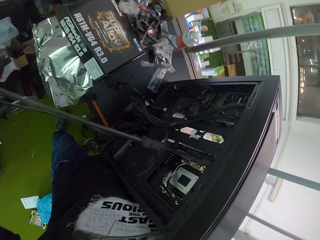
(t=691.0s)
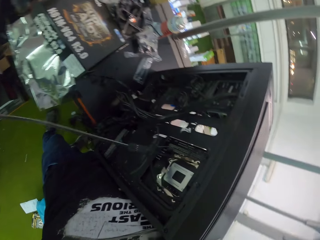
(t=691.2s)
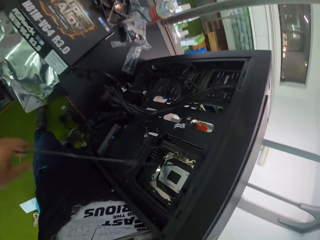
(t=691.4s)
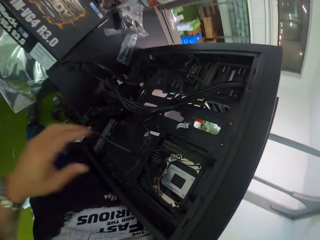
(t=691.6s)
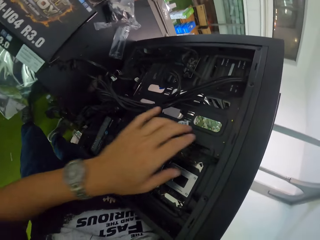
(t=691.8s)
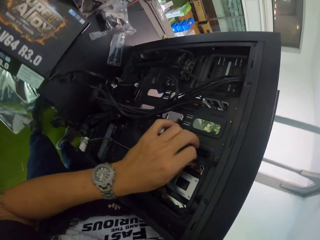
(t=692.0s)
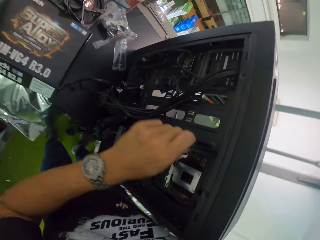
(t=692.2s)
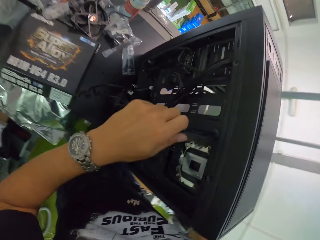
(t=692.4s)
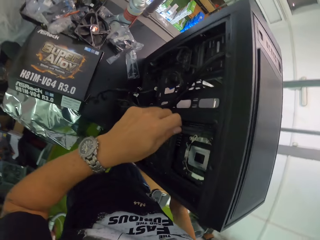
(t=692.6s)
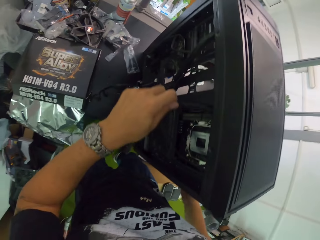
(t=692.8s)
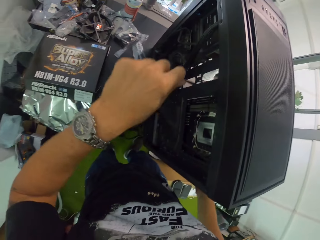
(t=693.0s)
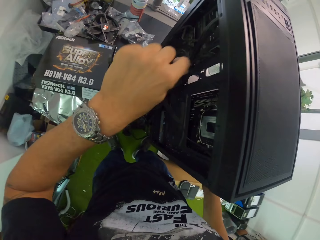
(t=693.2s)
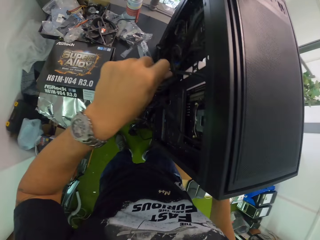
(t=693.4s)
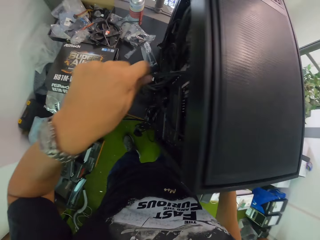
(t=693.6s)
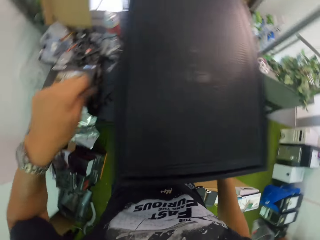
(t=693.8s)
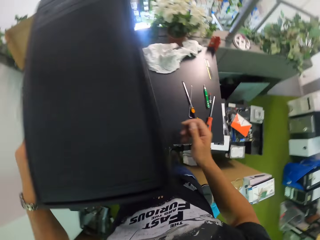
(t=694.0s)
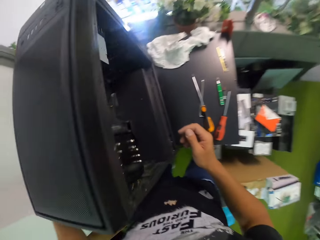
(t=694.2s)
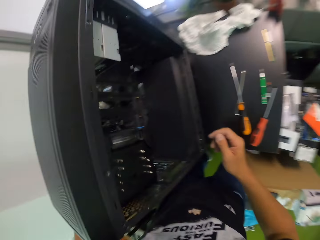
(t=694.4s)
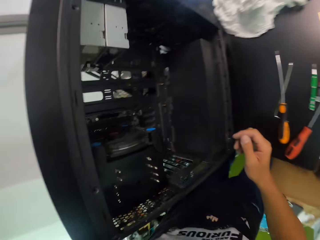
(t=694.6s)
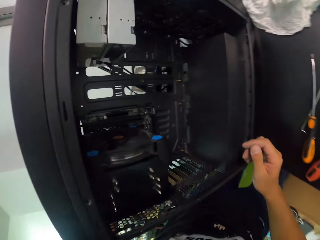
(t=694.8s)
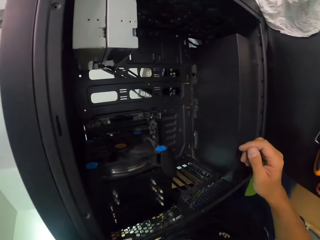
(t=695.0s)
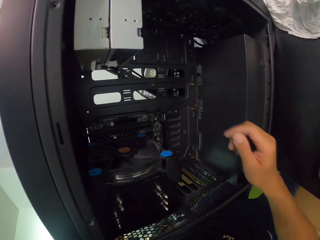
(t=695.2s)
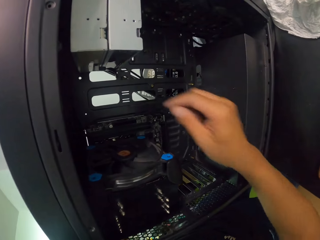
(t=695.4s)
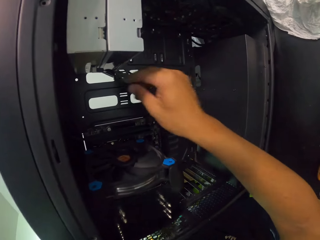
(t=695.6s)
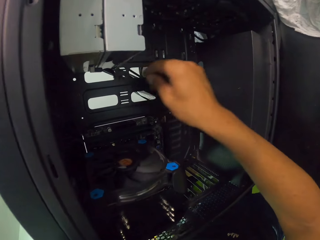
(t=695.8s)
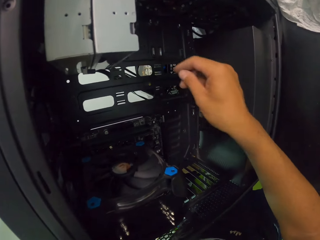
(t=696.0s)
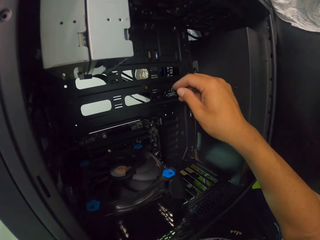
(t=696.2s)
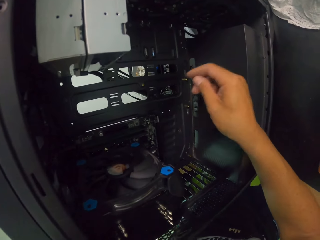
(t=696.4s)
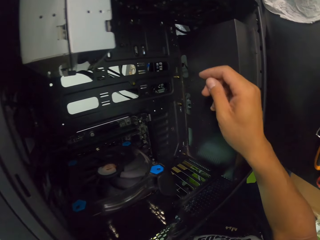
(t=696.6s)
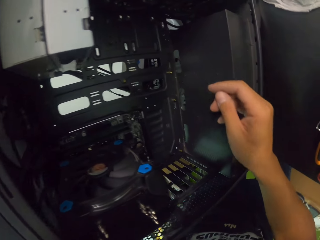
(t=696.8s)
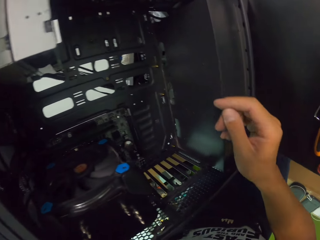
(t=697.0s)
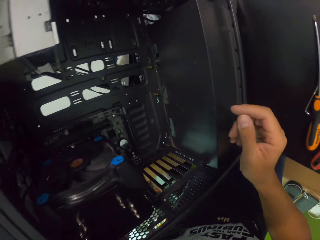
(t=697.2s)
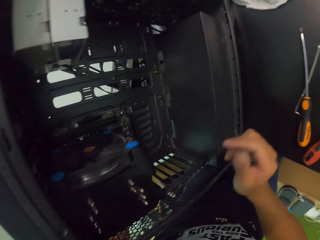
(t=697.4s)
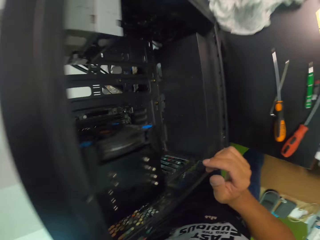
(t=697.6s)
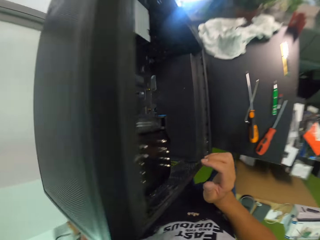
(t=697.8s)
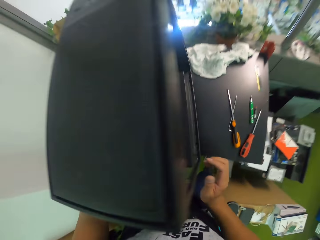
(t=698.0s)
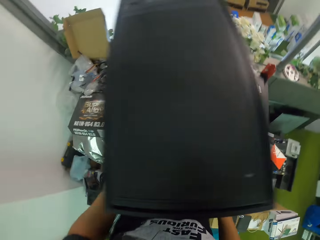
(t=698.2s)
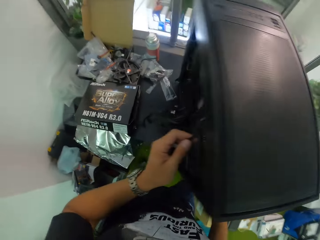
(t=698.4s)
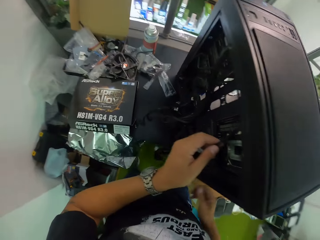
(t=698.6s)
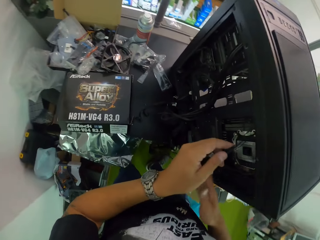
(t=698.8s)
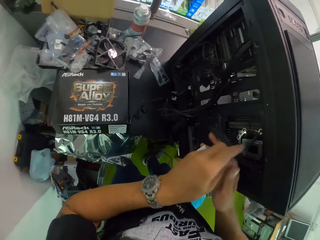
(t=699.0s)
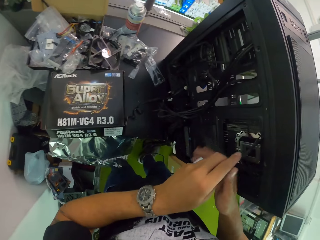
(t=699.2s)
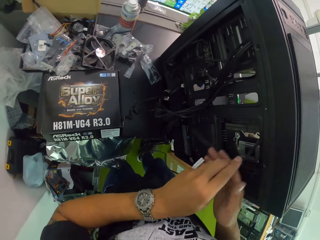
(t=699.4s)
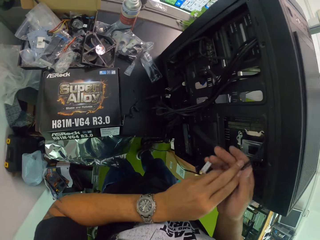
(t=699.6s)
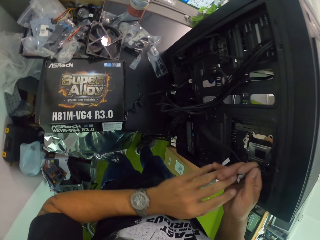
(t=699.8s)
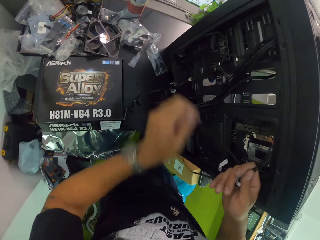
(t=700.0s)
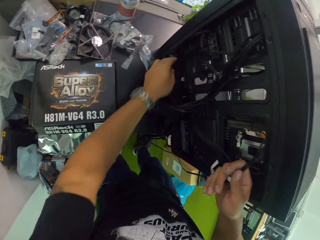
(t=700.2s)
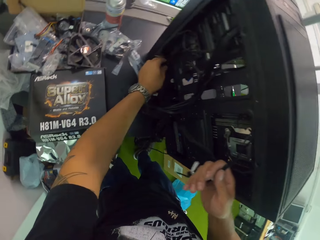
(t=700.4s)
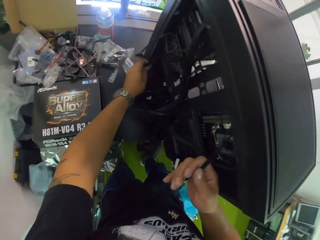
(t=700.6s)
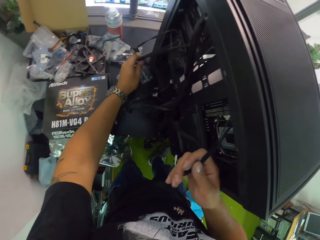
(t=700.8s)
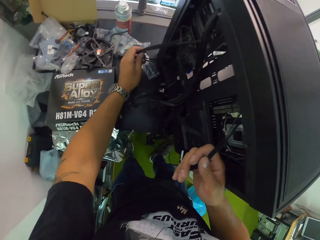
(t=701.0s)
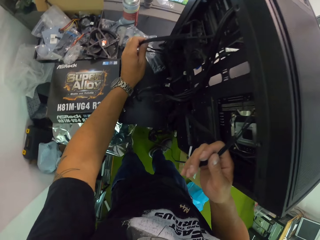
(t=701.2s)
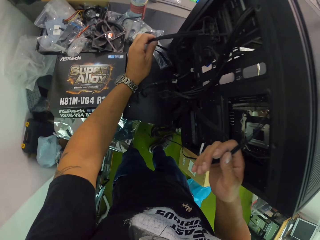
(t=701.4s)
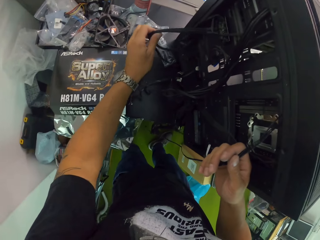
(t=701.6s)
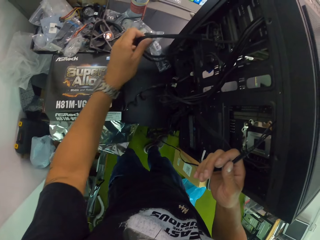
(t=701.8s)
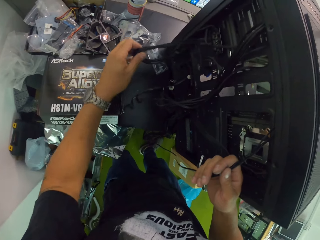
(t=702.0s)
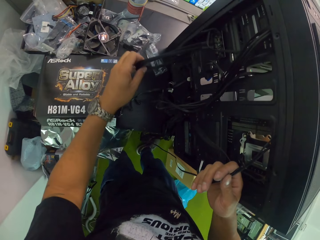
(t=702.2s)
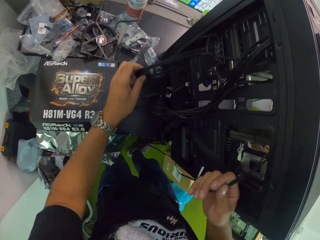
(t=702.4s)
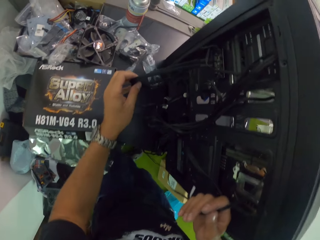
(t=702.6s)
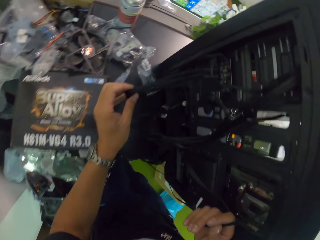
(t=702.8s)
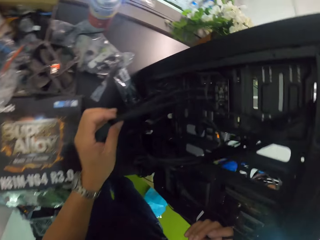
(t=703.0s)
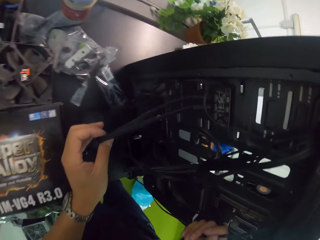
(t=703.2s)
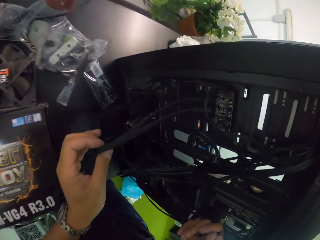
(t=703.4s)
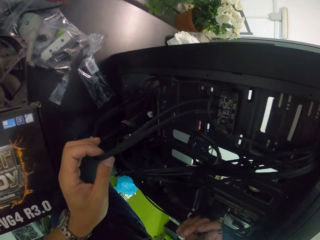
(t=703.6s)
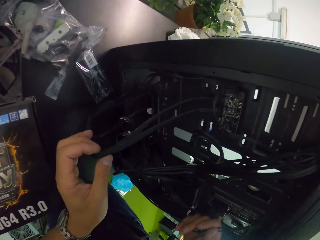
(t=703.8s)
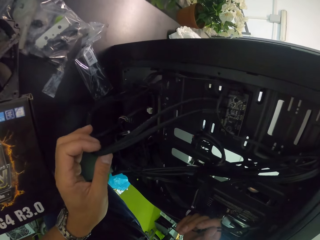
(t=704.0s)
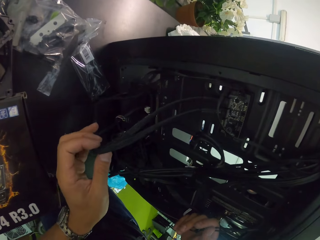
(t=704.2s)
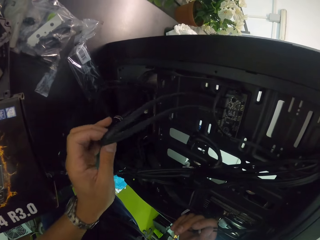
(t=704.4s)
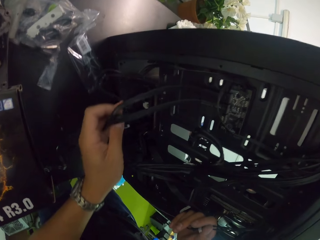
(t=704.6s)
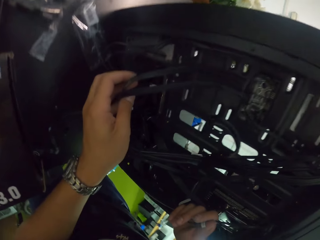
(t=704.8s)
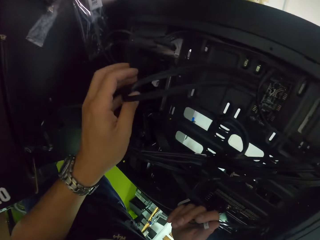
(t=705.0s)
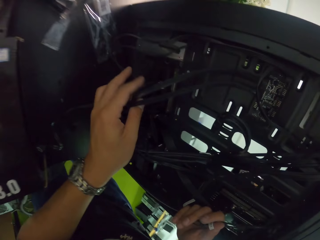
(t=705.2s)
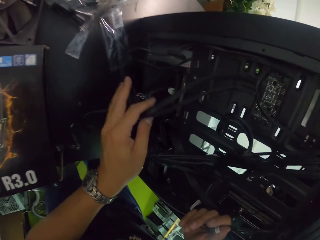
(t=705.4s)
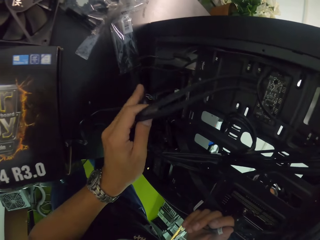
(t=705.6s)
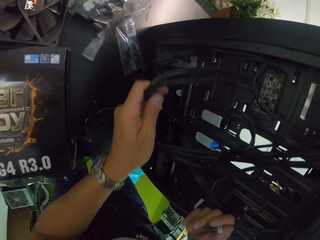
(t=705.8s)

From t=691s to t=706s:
The camera wearer holds the black cables at the back of the computer case with both hands.

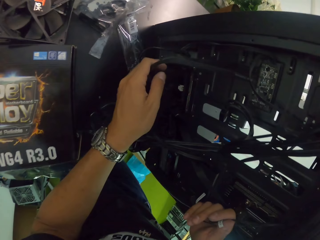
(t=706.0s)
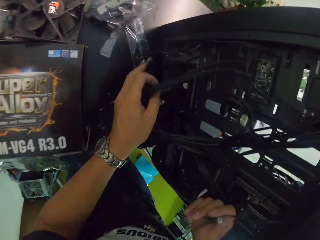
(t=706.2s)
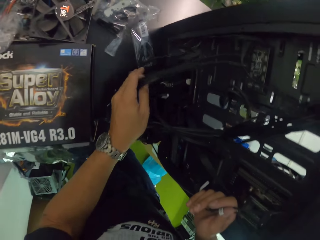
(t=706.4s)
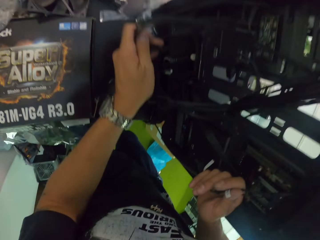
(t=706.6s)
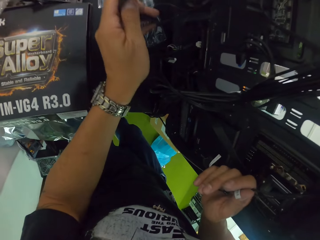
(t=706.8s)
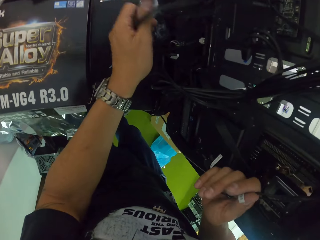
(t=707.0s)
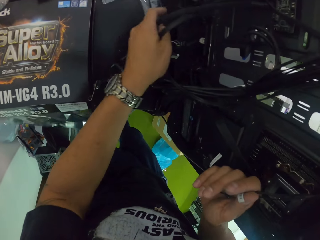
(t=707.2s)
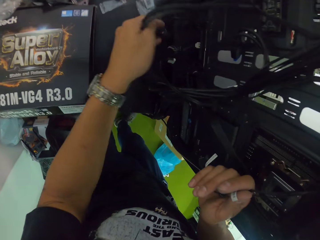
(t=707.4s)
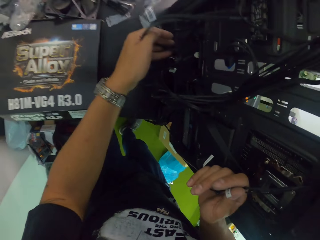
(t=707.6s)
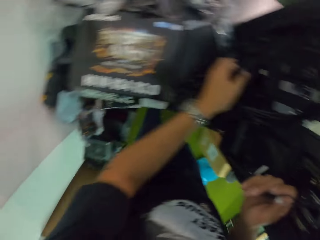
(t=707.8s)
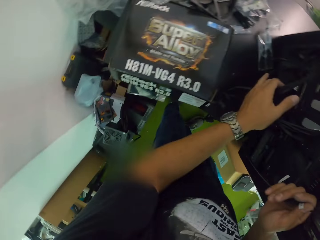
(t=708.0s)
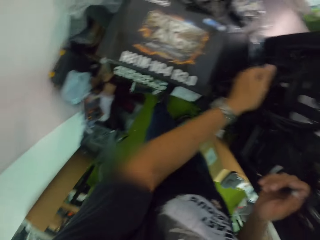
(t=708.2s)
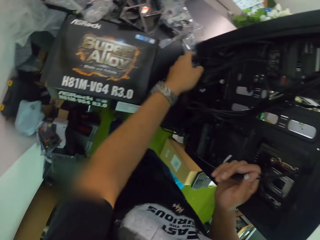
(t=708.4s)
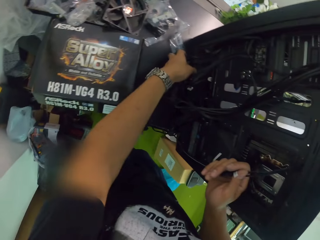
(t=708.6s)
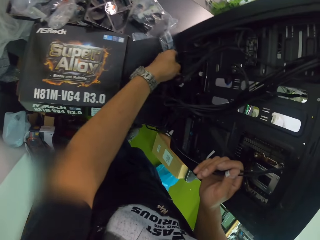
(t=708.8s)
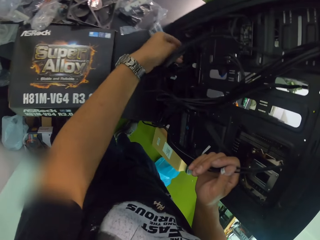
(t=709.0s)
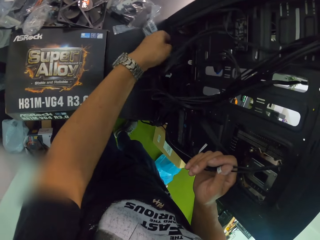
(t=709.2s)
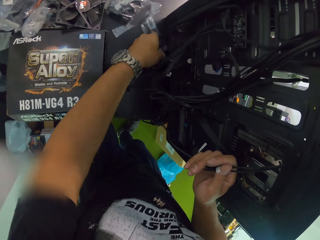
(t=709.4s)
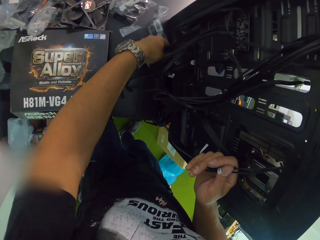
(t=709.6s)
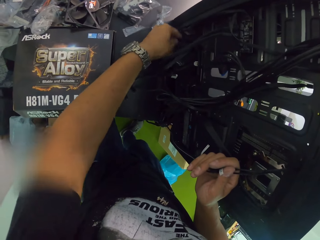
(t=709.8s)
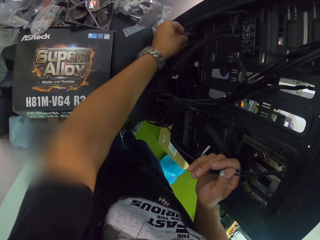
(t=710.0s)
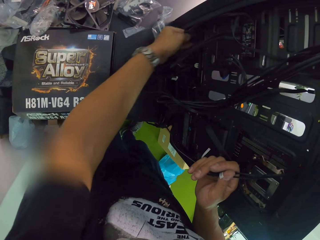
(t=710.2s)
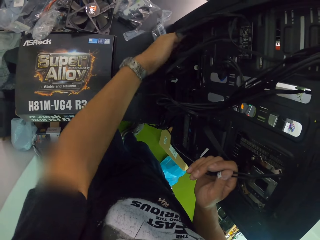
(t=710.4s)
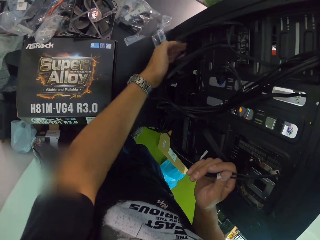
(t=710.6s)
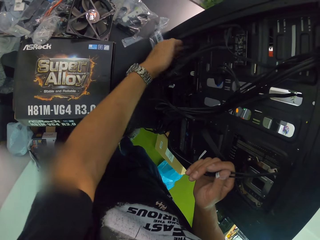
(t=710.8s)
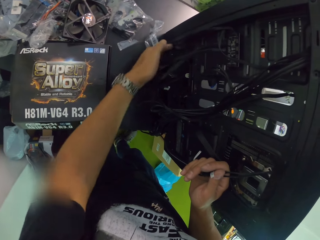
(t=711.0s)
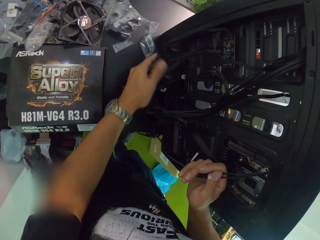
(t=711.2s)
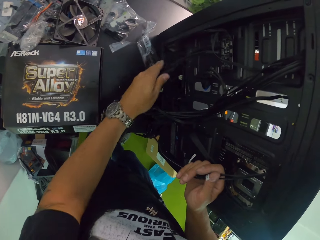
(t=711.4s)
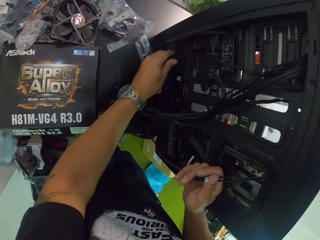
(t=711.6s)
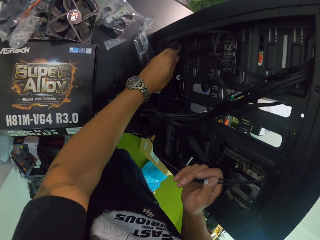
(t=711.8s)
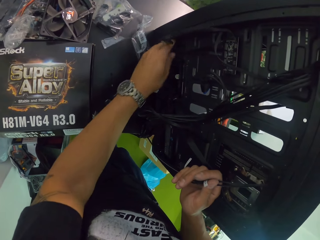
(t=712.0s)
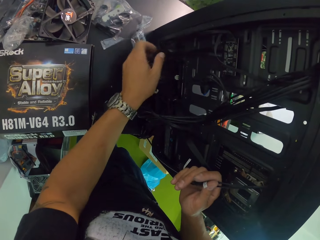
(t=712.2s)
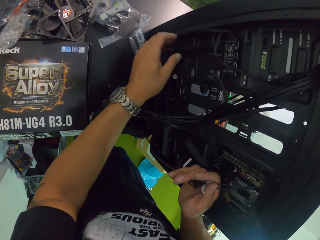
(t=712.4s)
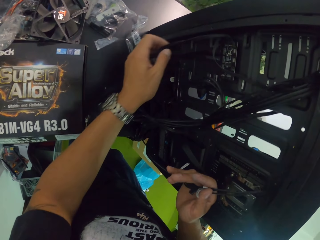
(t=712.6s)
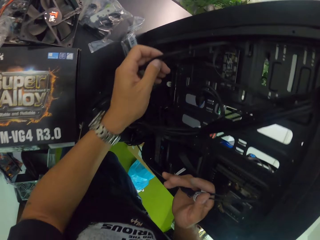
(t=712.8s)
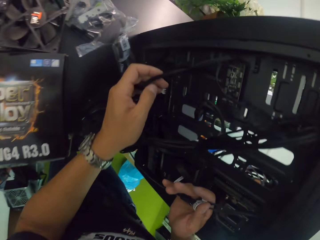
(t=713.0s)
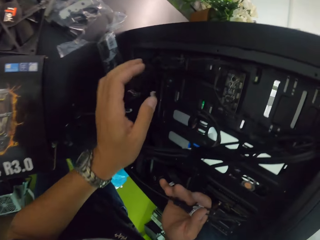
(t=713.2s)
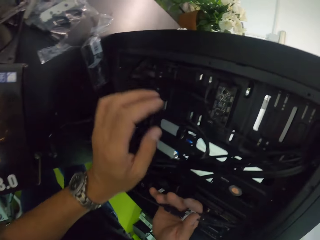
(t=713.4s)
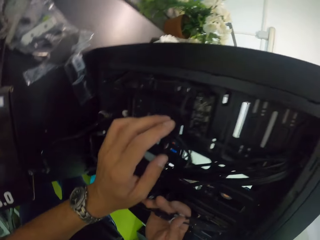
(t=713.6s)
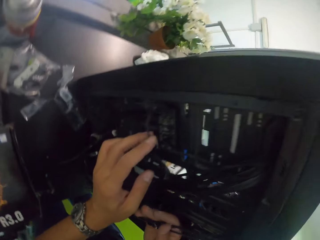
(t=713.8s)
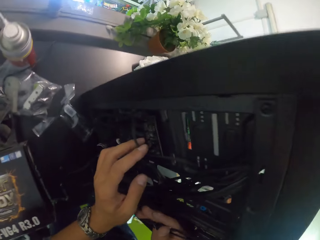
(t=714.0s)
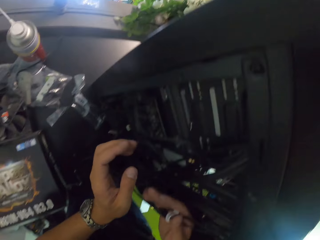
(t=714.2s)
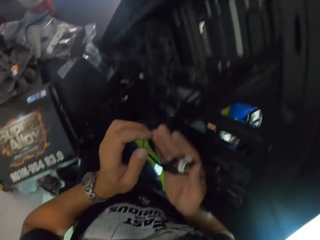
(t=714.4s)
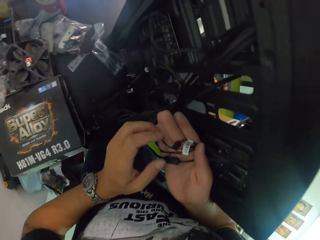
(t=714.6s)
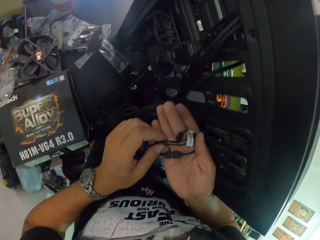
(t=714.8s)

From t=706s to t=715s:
The camera wearer rearranges the cables in his left hand.
